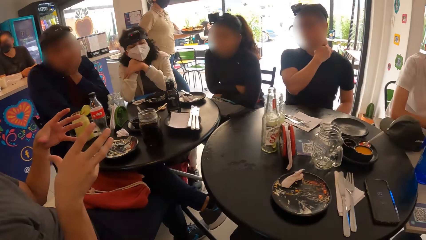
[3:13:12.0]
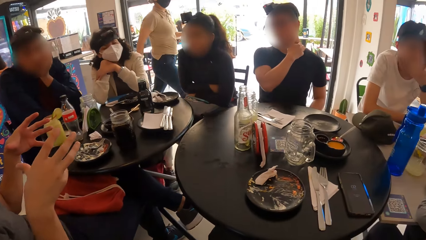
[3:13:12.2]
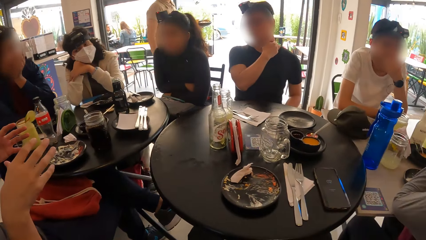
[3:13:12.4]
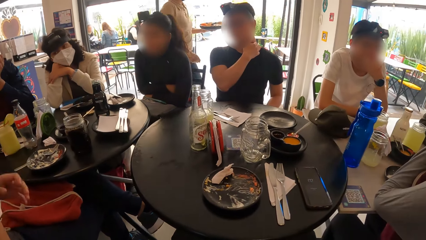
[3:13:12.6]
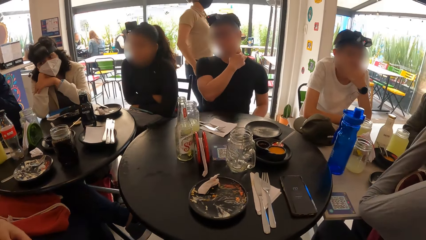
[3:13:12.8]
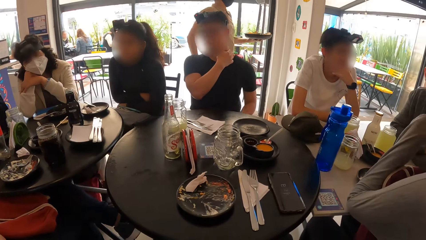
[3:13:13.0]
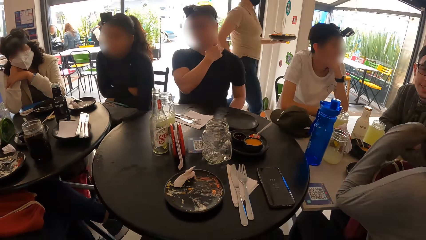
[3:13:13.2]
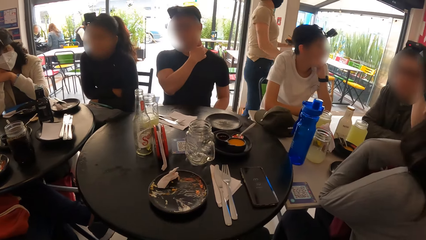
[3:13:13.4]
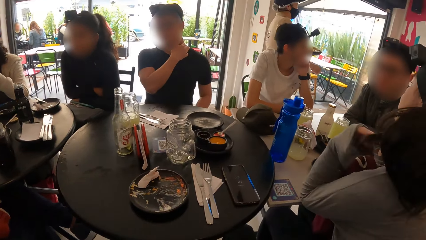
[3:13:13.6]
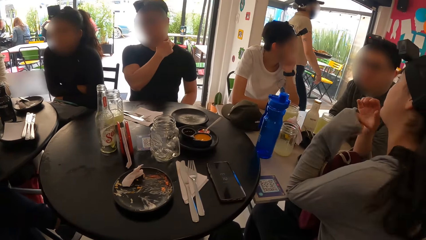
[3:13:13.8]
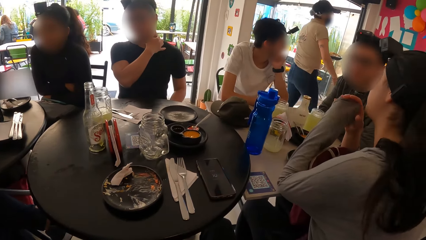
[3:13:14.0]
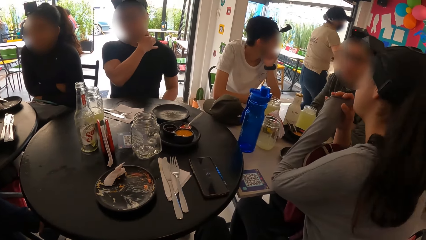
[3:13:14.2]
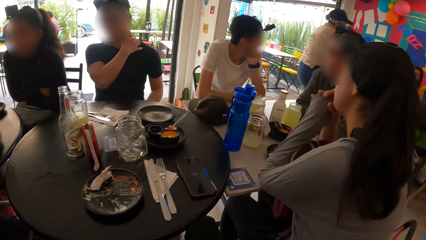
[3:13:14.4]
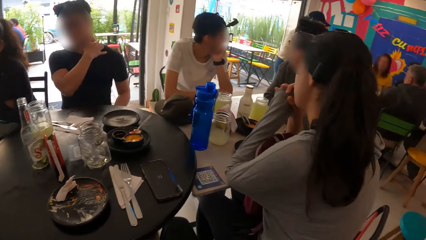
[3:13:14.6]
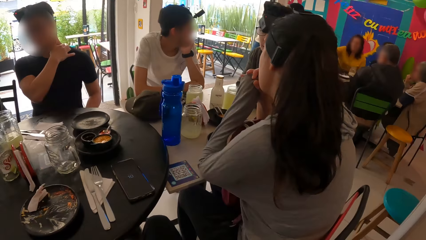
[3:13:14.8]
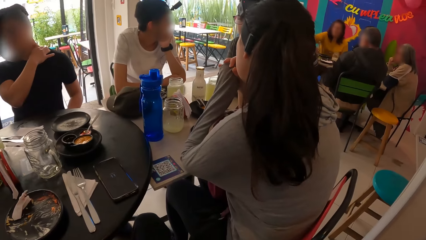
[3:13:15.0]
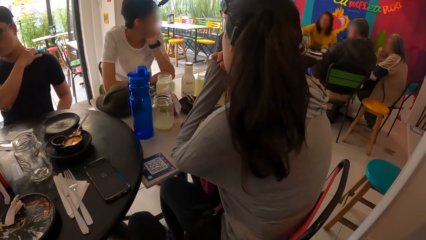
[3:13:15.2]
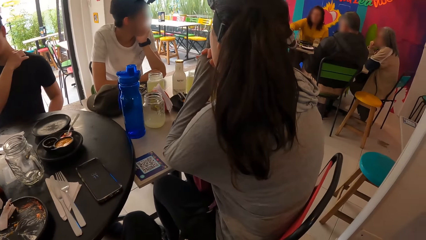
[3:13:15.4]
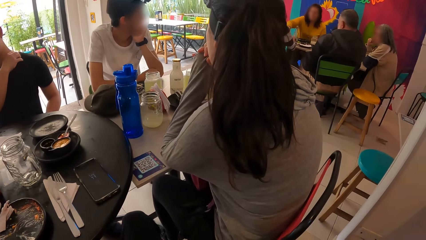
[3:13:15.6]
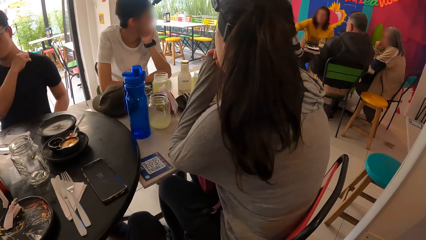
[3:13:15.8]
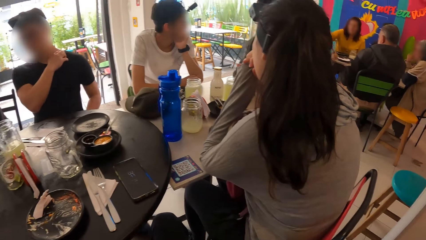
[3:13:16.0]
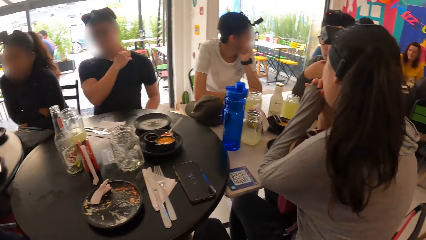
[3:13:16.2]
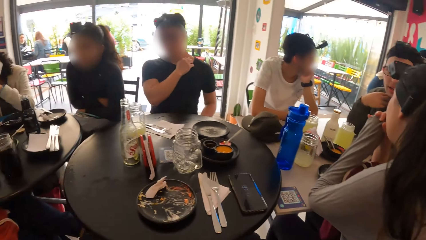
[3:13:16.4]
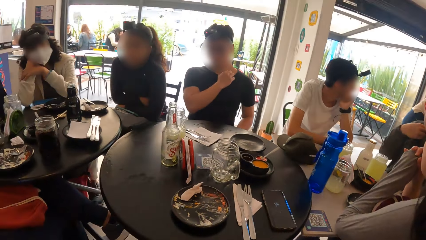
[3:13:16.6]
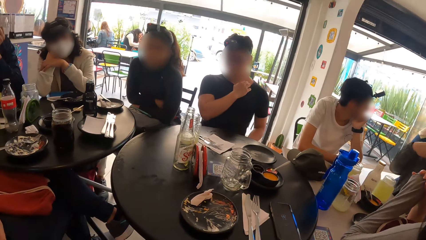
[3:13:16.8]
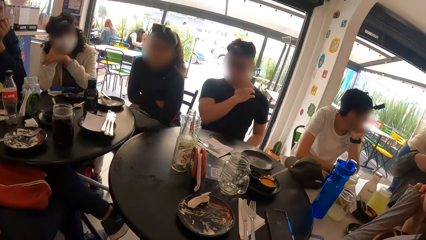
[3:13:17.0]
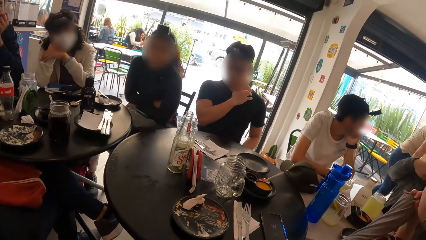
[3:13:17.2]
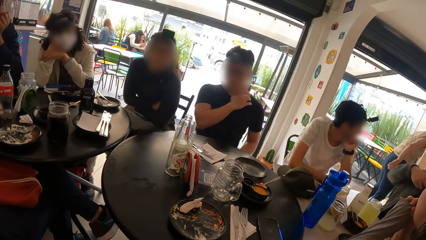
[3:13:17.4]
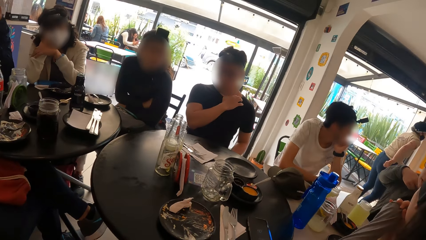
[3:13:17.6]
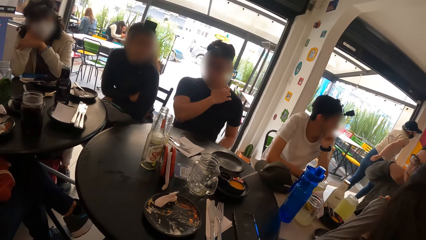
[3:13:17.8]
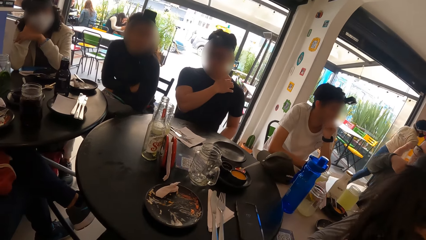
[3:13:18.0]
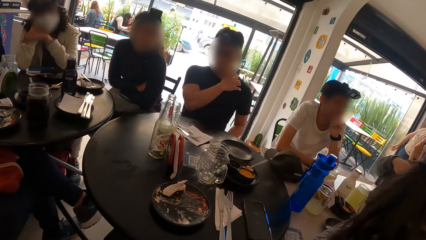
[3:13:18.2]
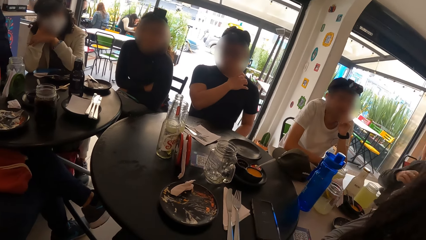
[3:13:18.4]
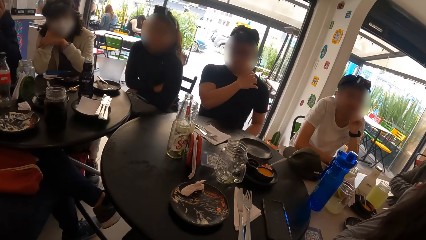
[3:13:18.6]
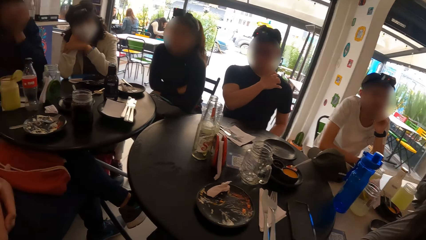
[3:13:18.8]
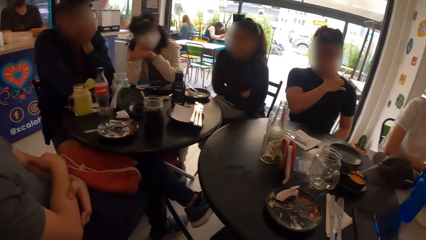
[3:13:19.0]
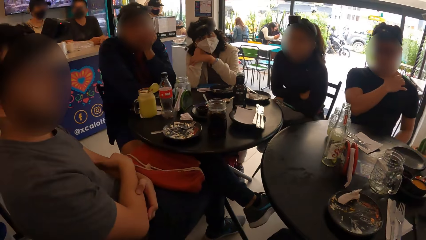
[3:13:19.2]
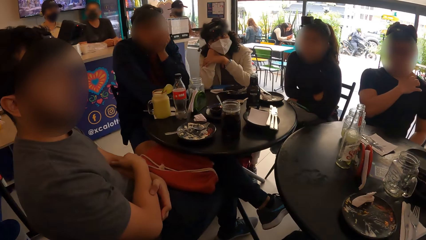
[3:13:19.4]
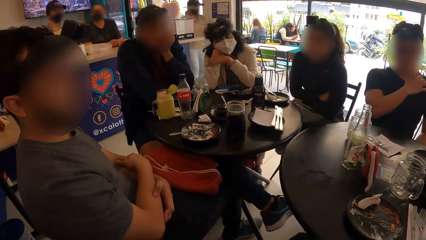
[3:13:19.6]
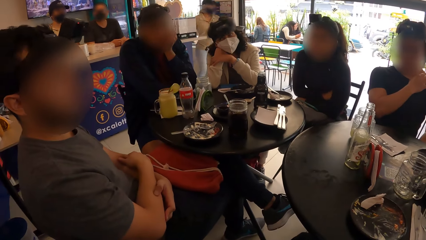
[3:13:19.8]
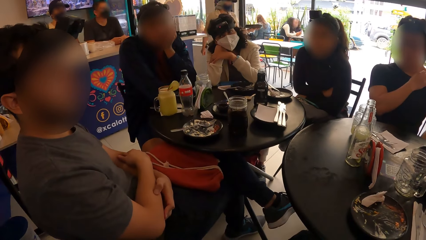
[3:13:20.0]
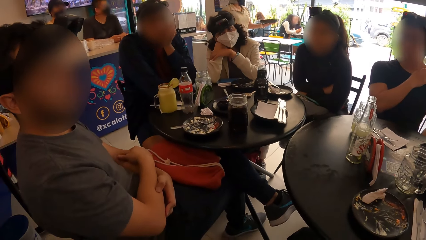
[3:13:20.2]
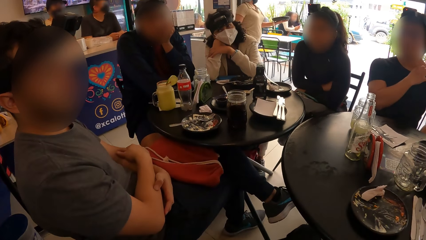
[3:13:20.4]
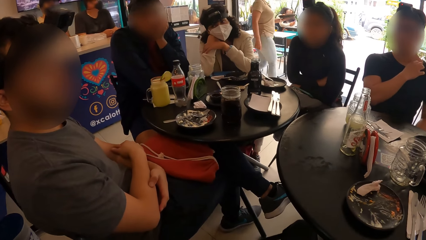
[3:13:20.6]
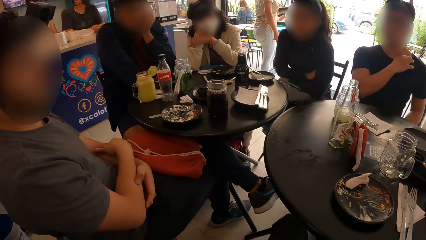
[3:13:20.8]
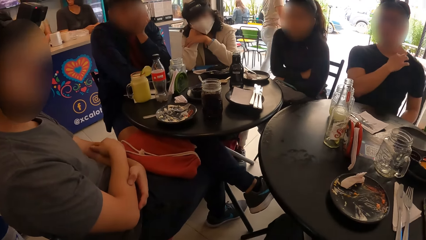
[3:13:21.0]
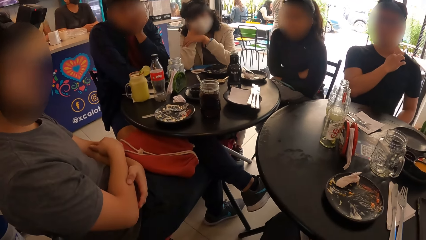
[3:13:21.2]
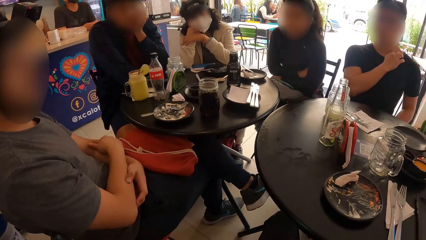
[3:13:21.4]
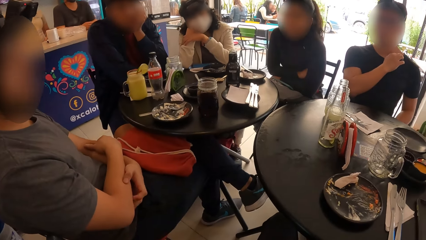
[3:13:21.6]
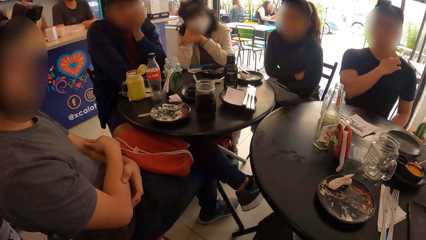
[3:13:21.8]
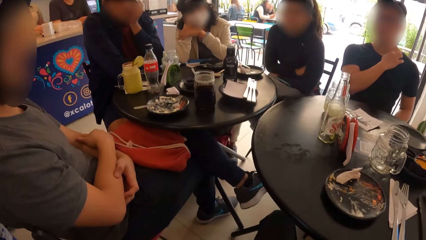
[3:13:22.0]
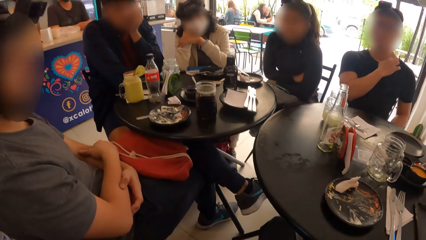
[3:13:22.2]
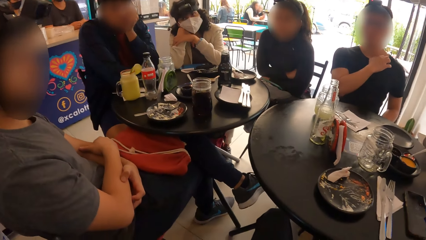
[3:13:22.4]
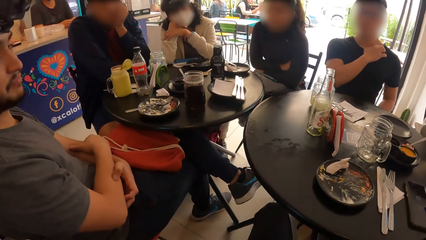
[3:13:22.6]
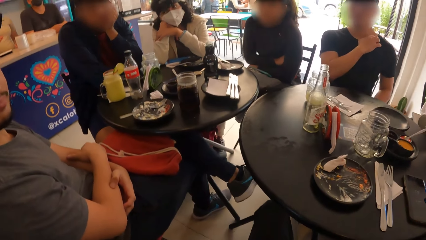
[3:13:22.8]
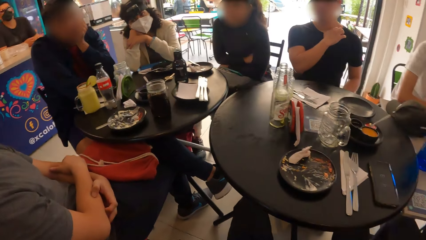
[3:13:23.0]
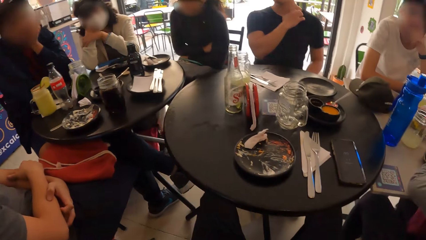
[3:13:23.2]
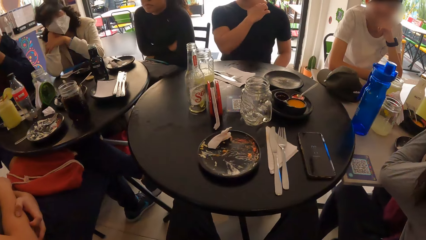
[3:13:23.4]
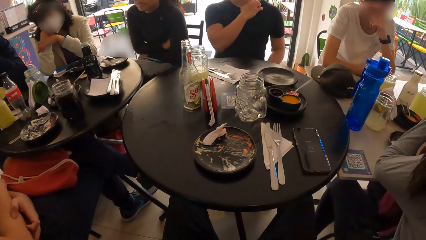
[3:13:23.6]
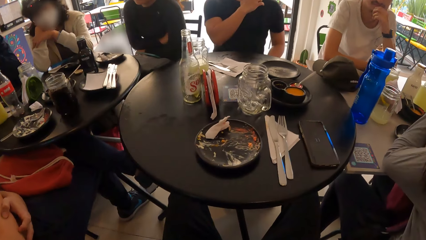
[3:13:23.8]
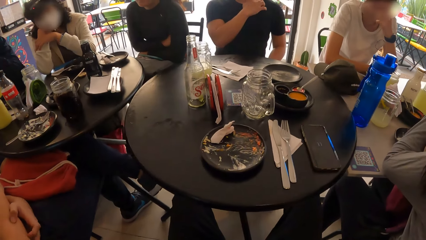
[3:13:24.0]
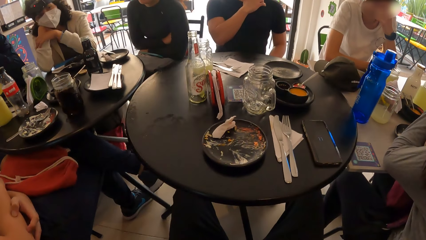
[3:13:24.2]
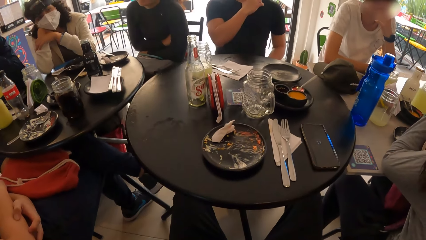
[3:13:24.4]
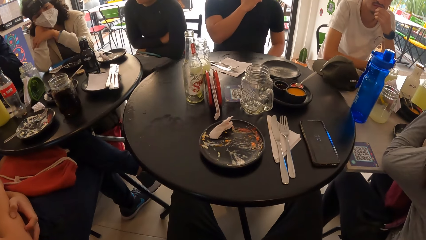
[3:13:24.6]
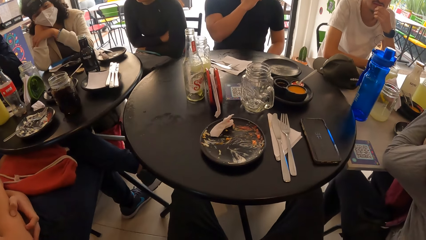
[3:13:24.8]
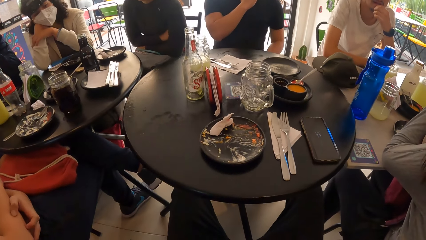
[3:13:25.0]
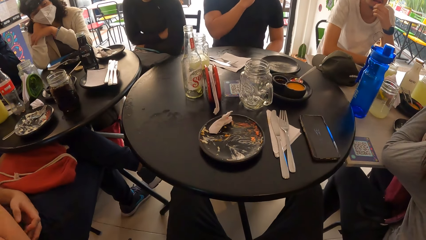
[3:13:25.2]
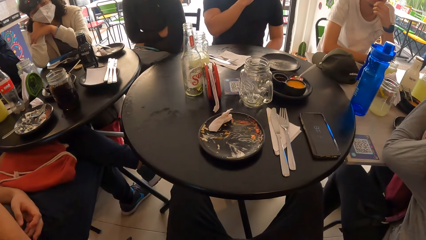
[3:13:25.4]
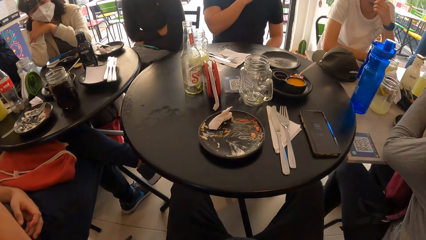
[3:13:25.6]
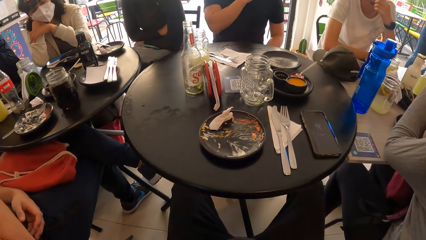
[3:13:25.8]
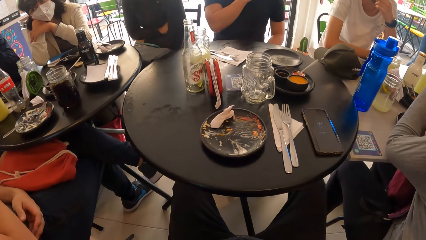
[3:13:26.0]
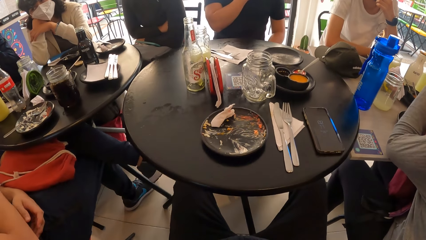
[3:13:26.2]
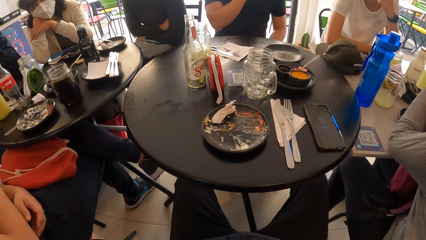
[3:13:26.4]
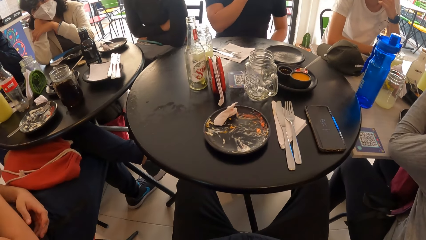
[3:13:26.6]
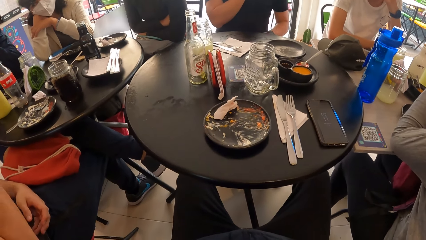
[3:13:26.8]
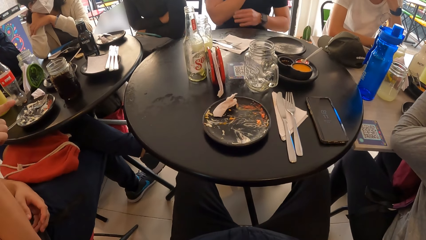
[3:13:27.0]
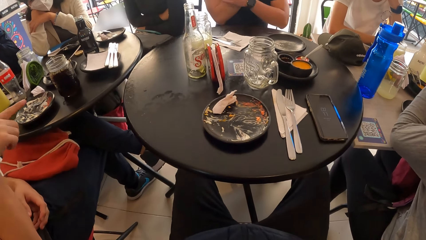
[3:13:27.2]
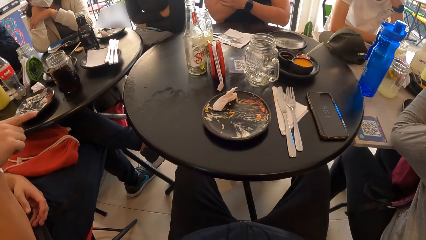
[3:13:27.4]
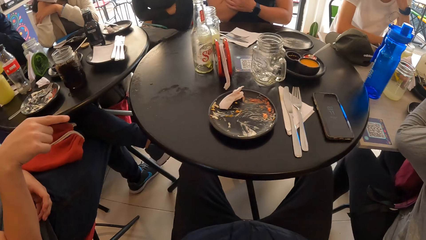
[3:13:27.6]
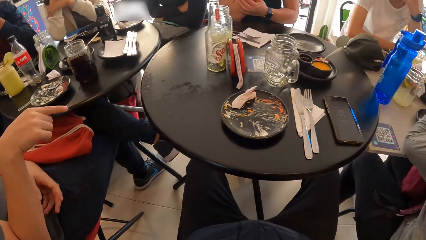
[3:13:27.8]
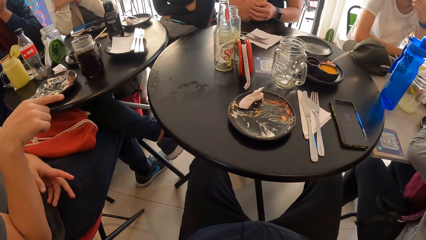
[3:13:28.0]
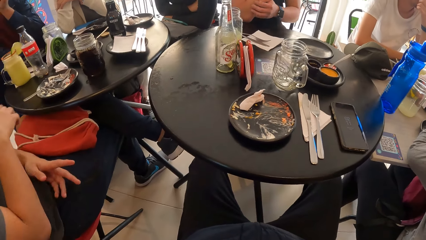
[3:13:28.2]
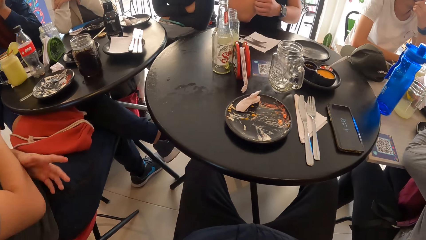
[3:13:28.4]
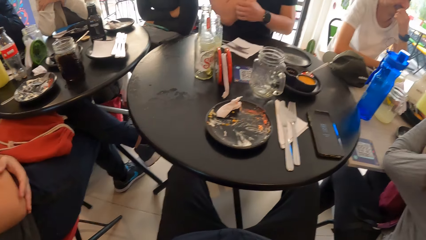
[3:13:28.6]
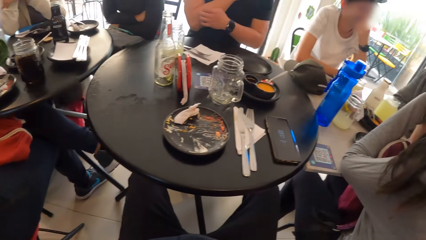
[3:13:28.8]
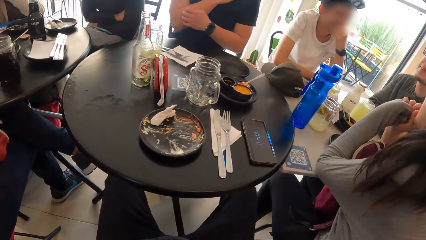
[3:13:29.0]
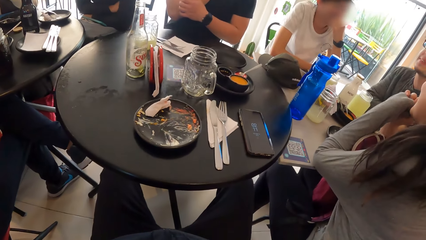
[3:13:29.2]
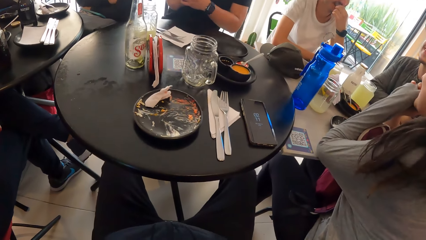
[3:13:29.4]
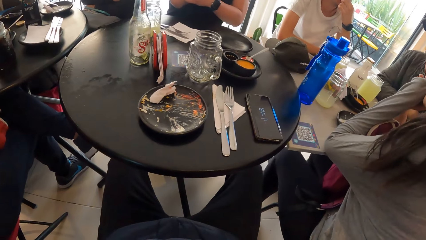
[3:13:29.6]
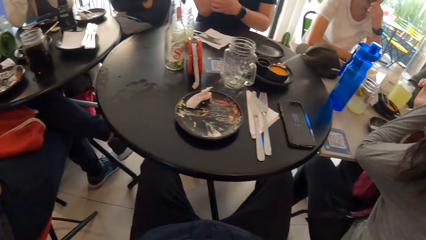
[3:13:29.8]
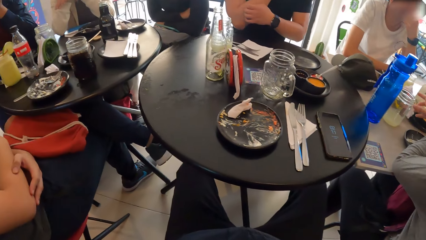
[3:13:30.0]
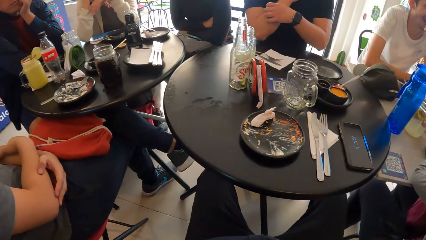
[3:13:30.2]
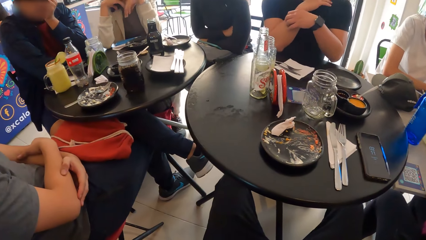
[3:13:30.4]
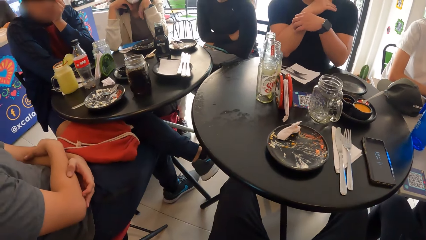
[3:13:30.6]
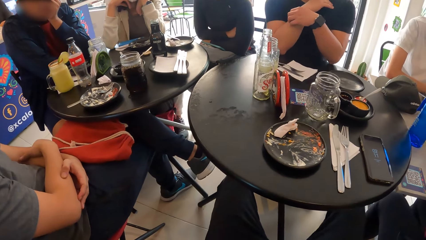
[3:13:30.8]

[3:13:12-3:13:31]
A man converses with the team. A woman flips her hair with her left hand. The camera wearer looks around the restaurant. They look at the man. They look at the table. Another man scratches his right arm with his left hand.
